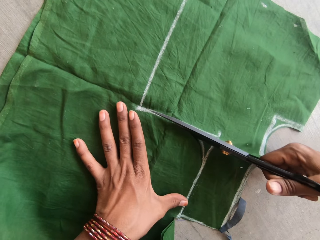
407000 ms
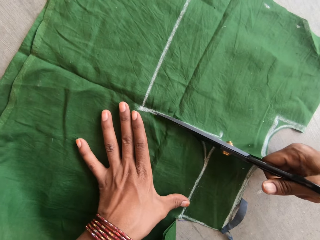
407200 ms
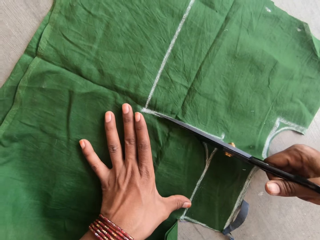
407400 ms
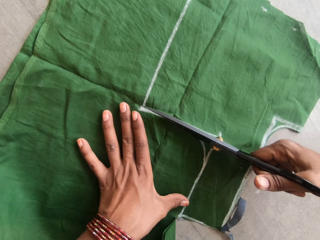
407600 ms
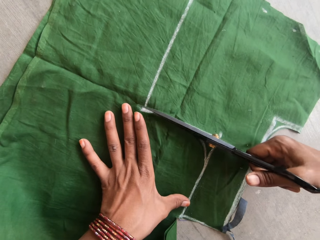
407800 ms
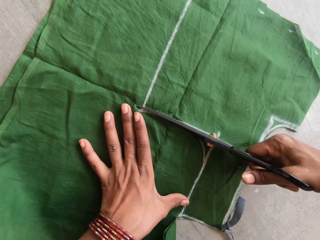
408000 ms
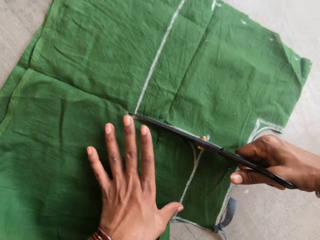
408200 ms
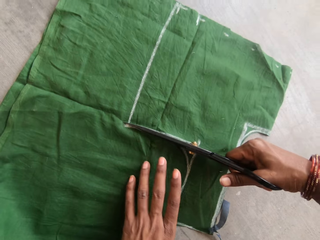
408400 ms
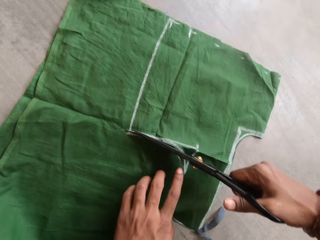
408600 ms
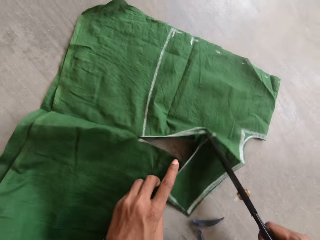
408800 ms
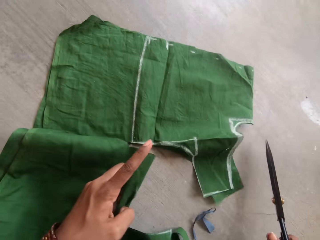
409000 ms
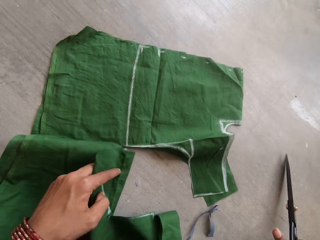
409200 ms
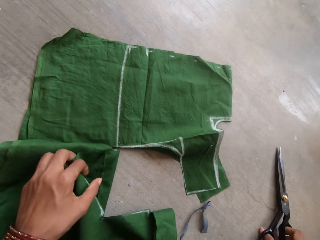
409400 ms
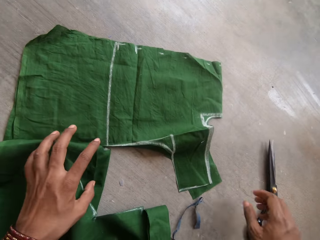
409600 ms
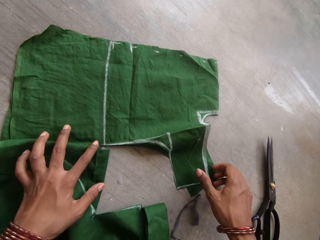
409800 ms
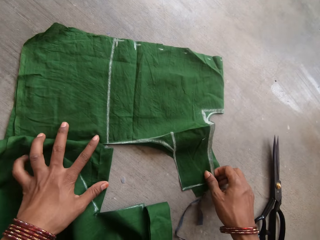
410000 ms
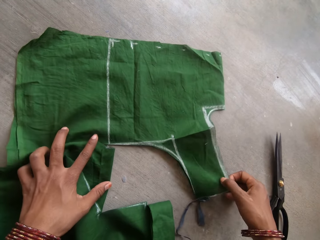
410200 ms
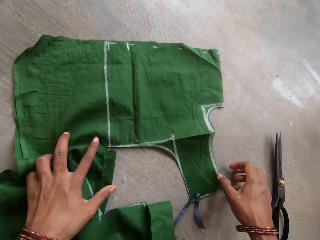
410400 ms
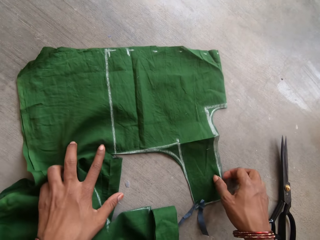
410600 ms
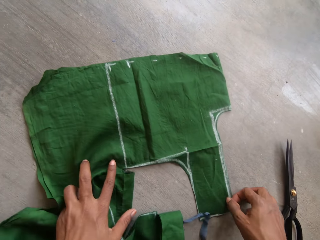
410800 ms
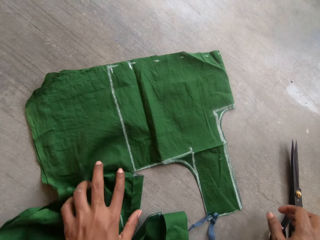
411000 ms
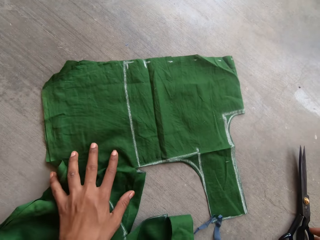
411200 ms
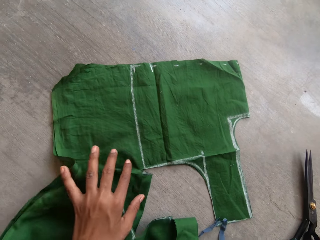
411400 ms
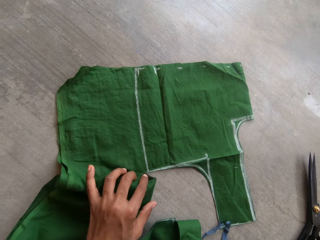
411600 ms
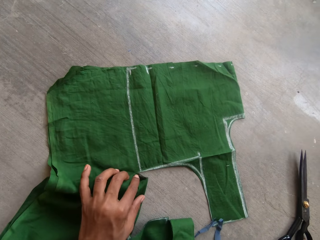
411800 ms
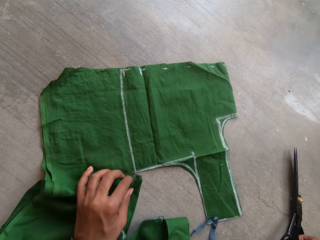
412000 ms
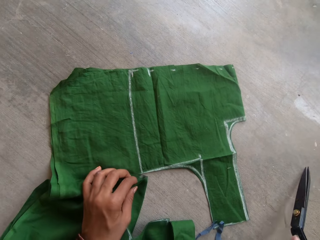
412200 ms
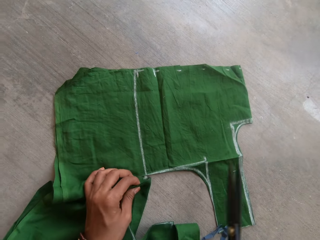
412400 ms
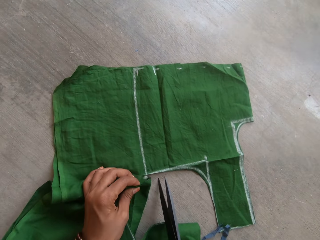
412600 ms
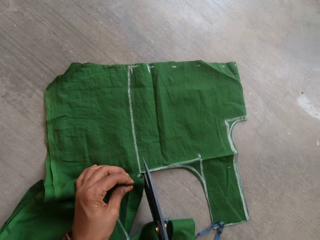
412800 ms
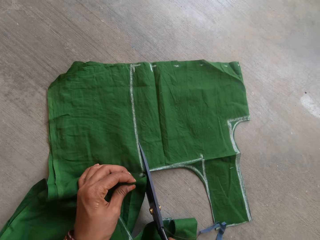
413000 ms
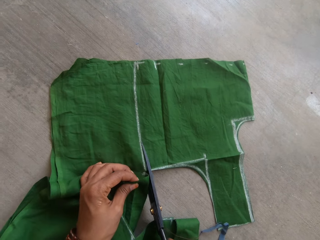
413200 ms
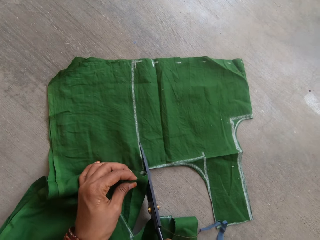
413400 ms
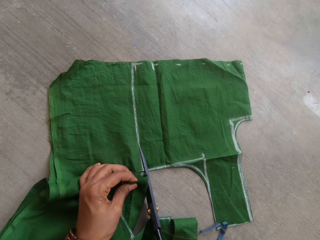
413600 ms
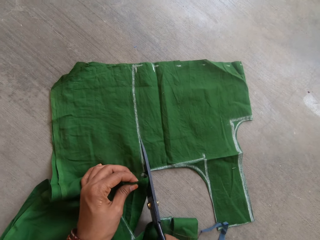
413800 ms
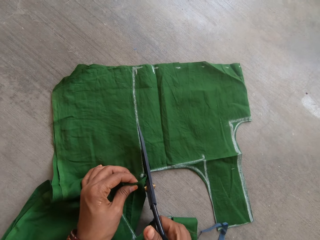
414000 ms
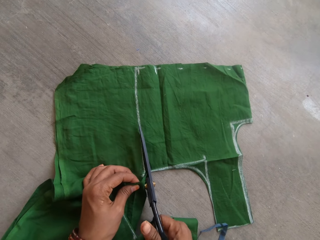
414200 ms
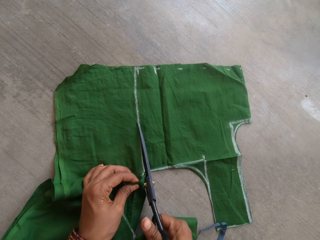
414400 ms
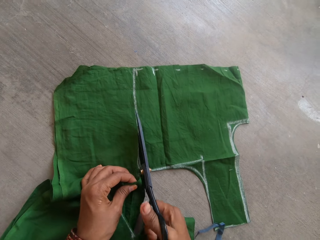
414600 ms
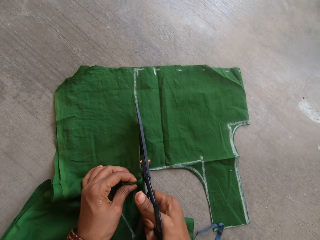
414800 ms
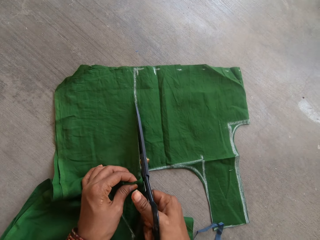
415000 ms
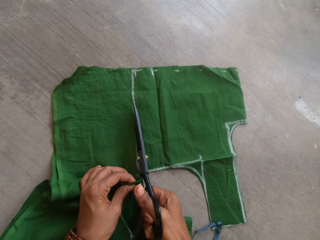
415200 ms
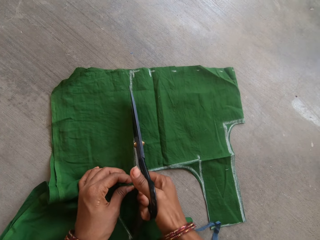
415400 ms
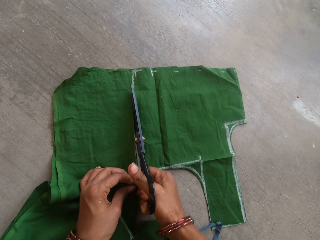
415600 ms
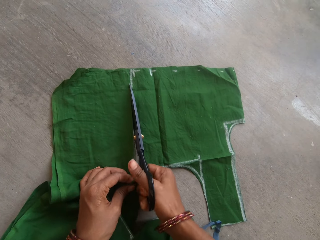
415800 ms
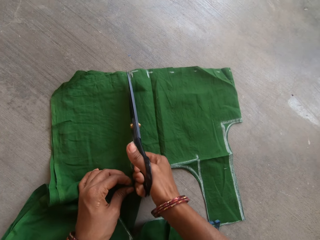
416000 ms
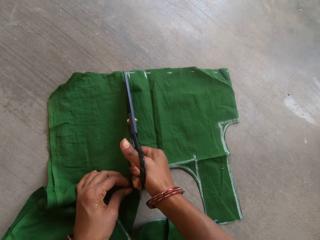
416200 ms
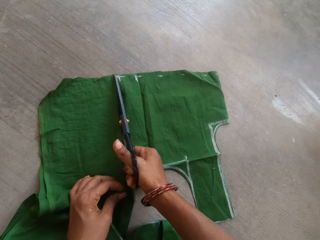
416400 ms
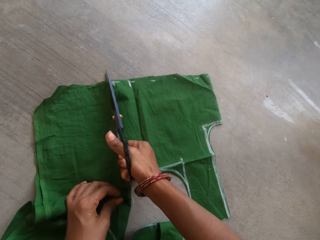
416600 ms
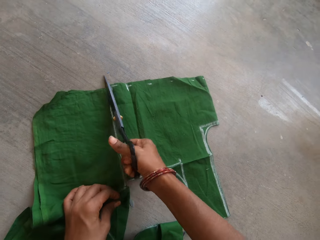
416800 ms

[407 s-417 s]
The camera wearer drops the scissors on the floor with their right hand. They straighten the piece of cloth with their right hand. They pick up the scissors on the floor with their right hand. They cut the piece of green cloth with the scissors with both hands.

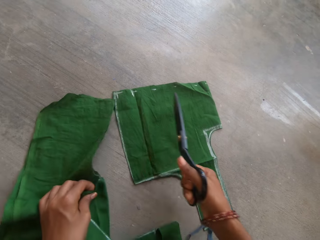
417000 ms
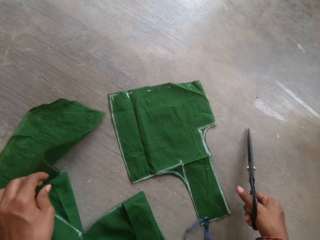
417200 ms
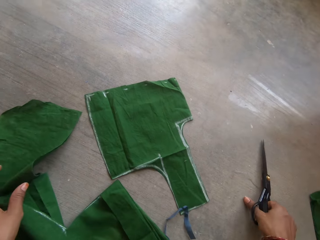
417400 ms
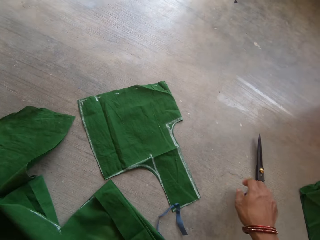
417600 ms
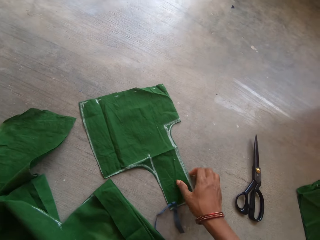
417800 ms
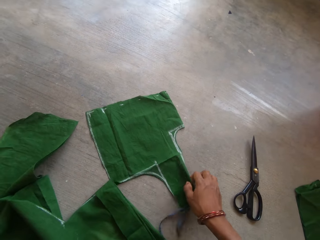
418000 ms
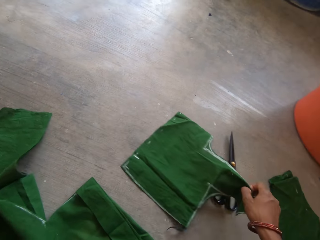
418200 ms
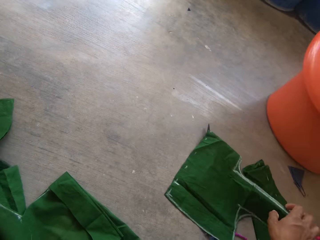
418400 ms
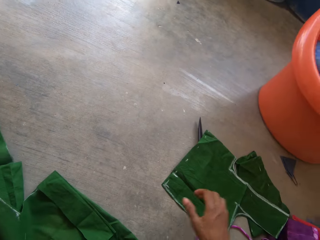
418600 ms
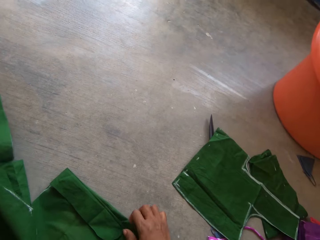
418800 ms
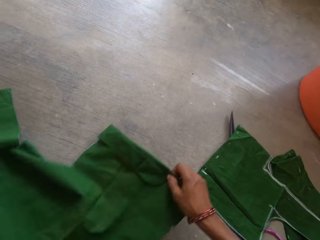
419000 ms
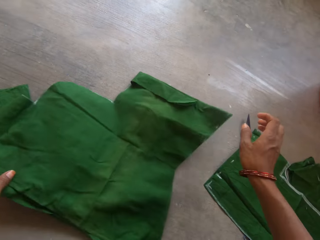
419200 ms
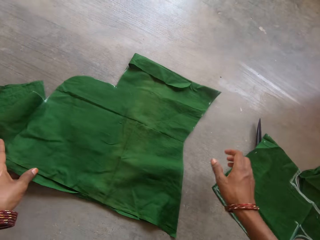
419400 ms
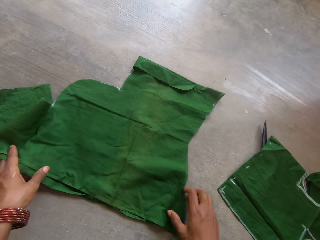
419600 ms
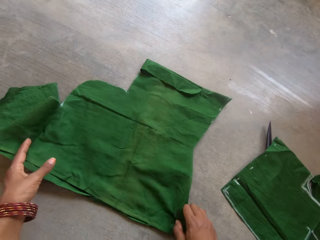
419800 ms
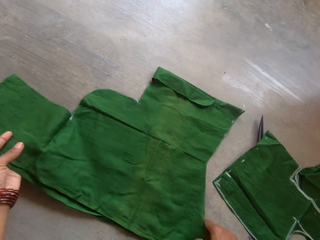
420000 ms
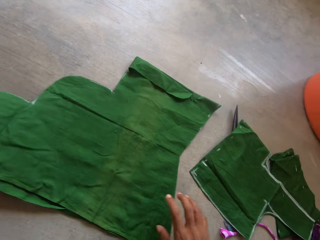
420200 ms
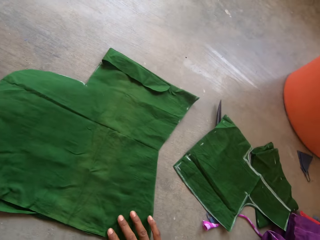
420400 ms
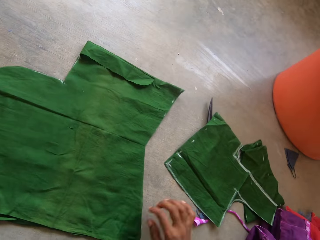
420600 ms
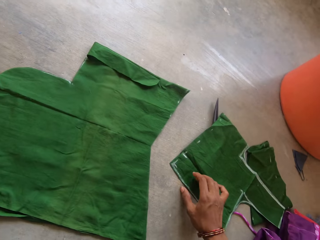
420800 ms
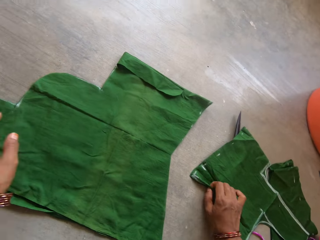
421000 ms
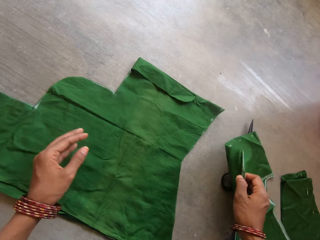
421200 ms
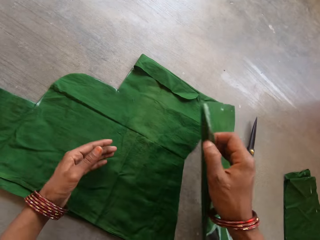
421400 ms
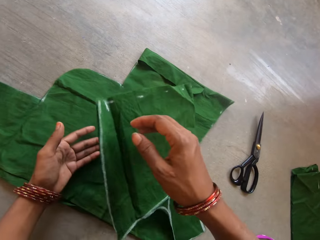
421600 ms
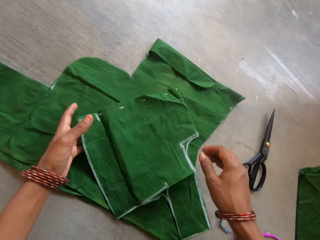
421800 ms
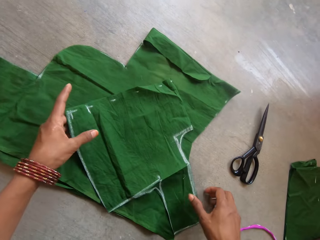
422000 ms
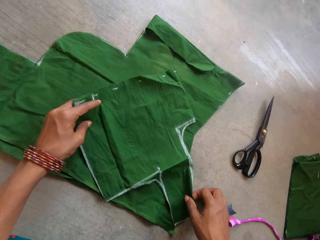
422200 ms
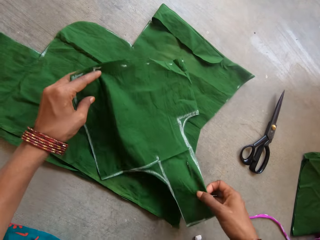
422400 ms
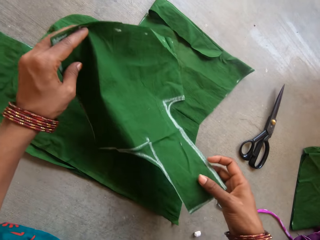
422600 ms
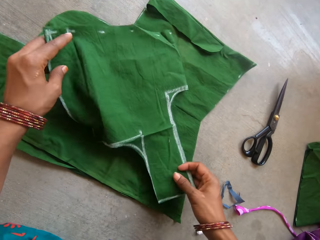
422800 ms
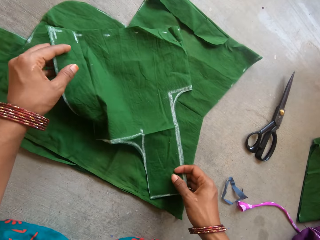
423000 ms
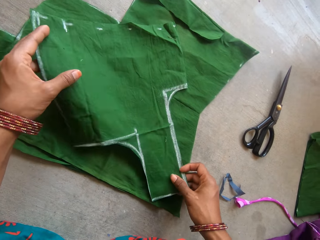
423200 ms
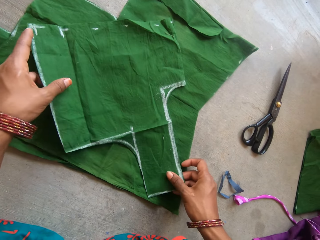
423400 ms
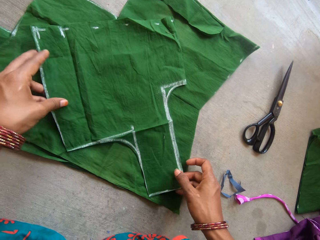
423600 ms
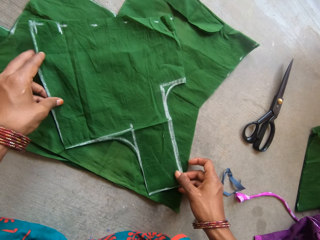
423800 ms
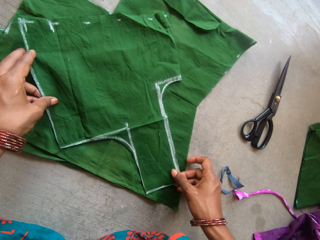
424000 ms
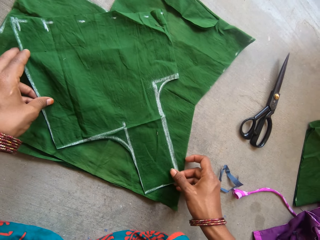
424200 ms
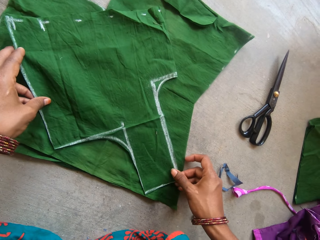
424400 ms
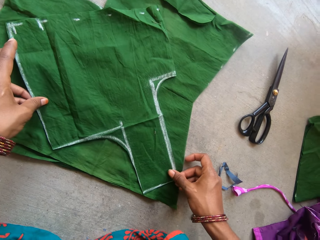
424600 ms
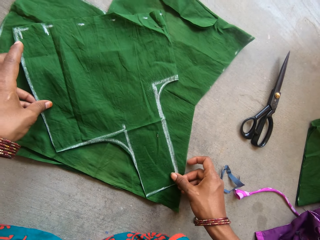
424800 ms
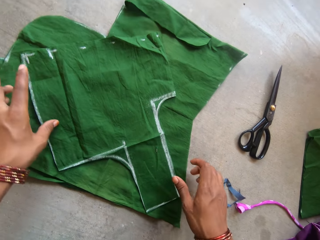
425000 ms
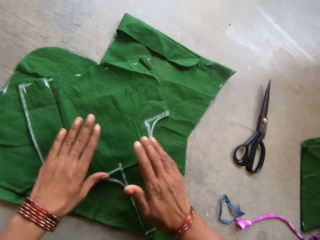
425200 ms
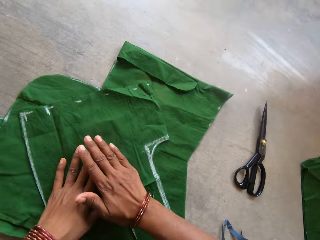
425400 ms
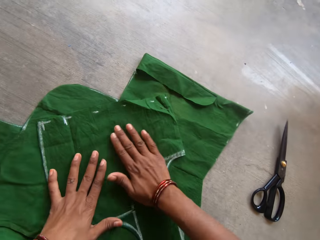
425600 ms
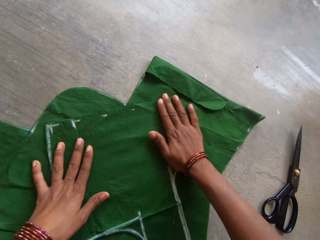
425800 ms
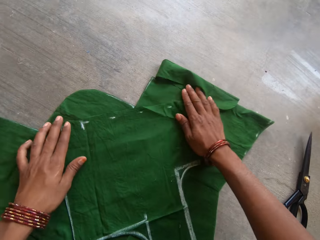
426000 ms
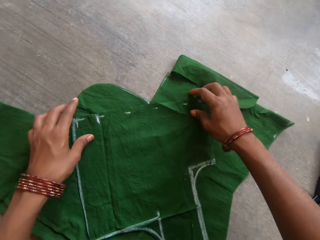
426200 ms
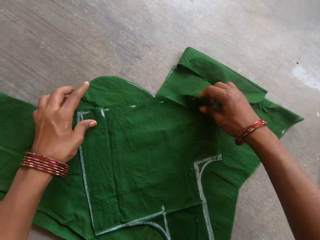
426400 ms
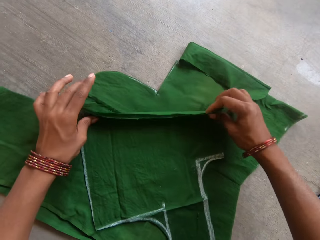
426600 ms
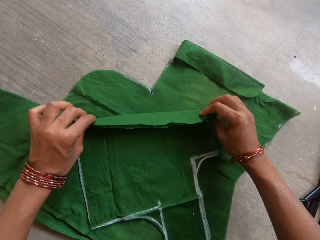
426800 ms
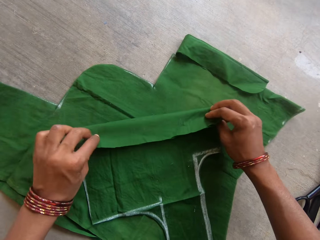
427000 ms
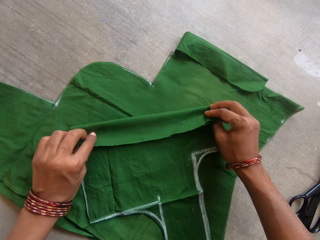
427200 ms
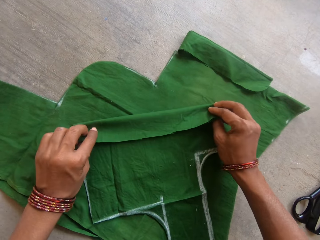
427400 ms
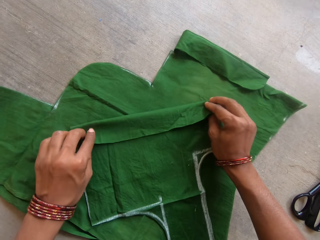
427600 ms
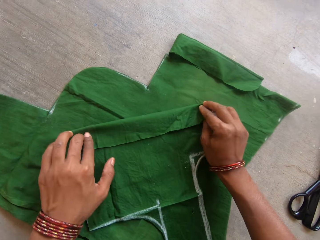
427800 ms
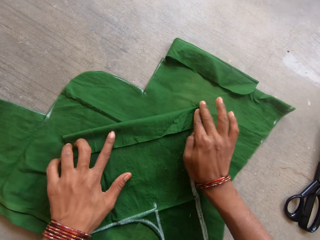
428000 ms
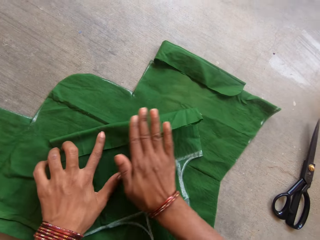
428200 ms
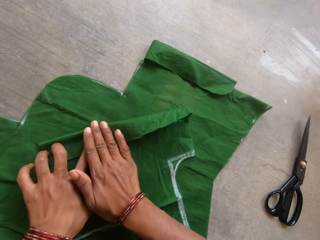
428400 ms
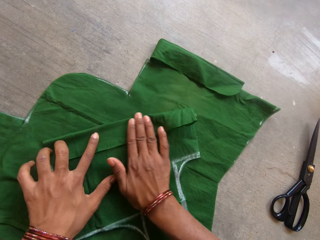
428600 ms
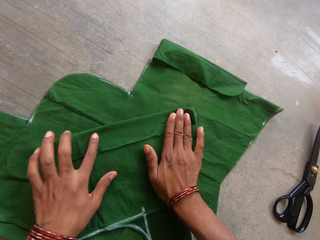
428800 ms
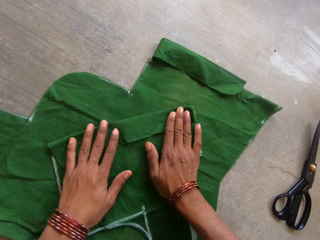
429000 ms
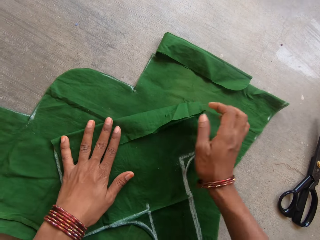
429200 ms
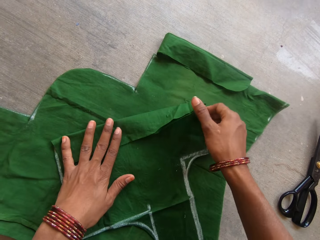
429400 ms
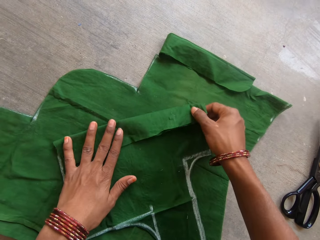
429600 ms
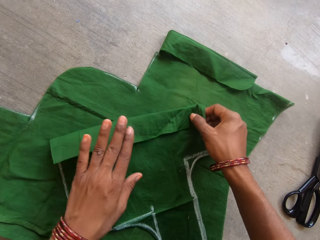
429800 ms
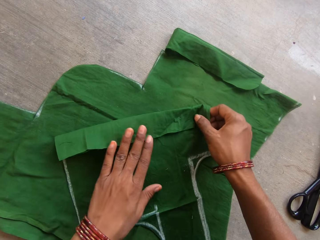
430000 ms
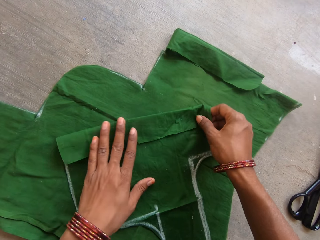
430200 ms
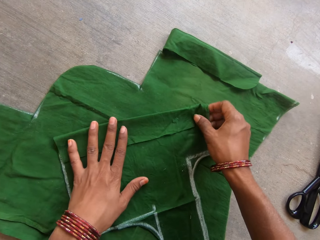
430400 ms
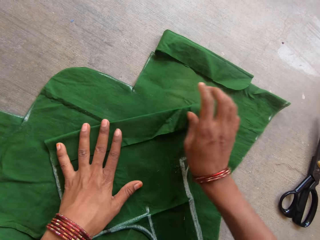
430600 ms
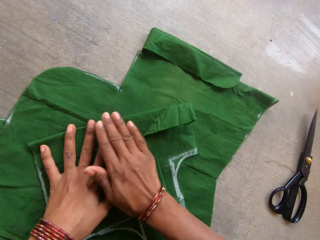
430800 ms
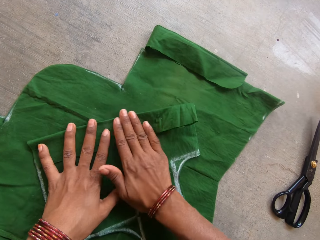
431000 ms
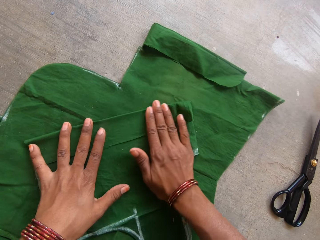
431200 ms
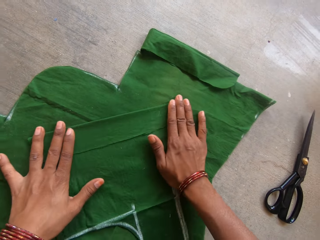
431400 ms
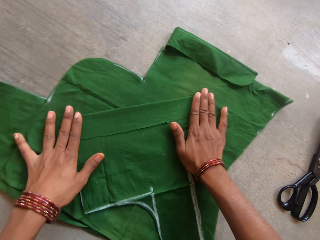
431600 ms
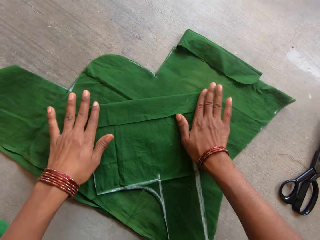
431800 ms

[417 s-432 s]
The camera wearer drops the scissors on the floor with their right hand. They remove a smaller piece of cloth with their right hand. They straighten the piece of cloth with their right hand. They pick up the smaller piece of cloth with their right hand. They place the smaller piece of cloth on the bigger piece of cloth with their right hand. They straighten the smaller piece of cloth on the bigger piece of cloth with their right hand. They fold the smaller piece of cloth with both hands. They straighten the smaller piece of cloth with both hands.
